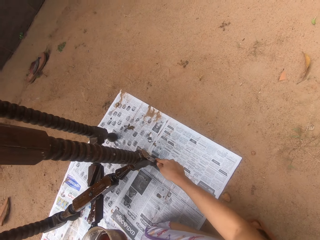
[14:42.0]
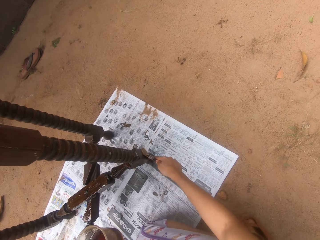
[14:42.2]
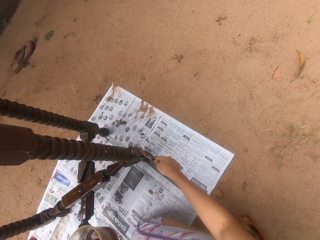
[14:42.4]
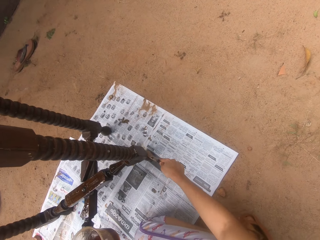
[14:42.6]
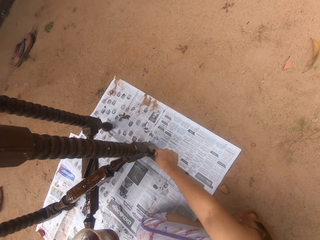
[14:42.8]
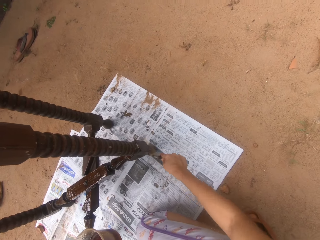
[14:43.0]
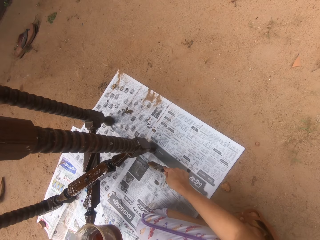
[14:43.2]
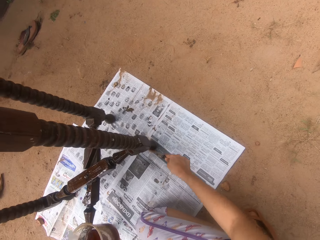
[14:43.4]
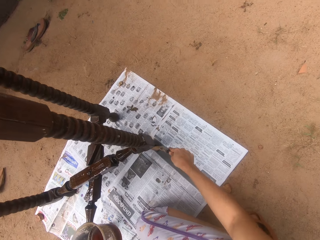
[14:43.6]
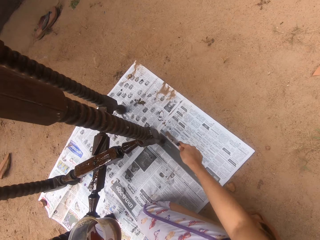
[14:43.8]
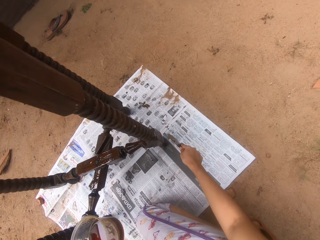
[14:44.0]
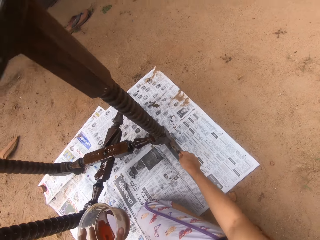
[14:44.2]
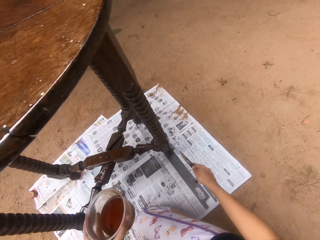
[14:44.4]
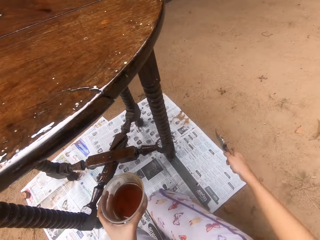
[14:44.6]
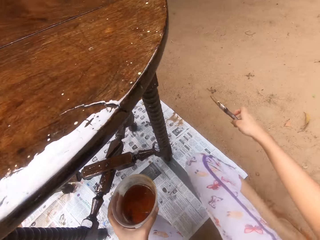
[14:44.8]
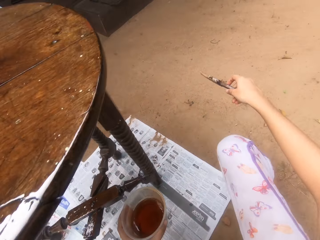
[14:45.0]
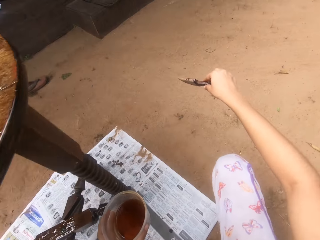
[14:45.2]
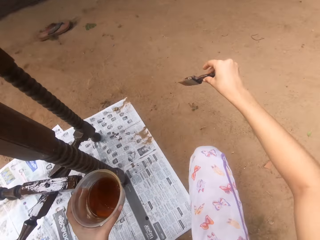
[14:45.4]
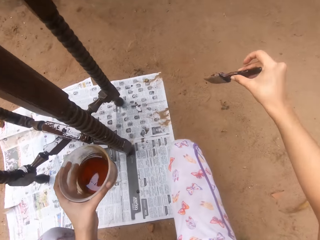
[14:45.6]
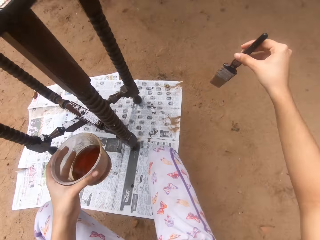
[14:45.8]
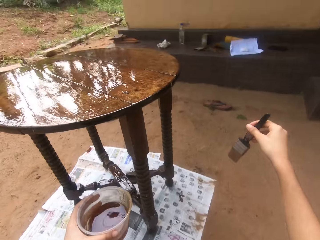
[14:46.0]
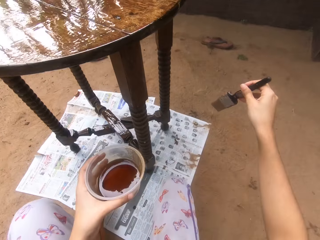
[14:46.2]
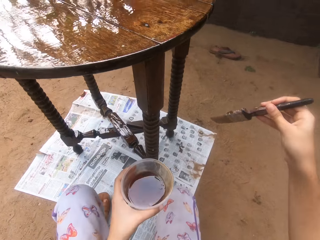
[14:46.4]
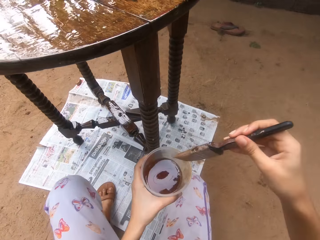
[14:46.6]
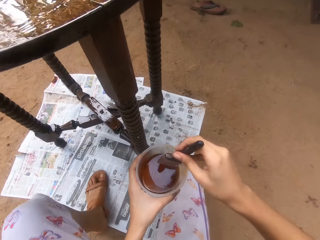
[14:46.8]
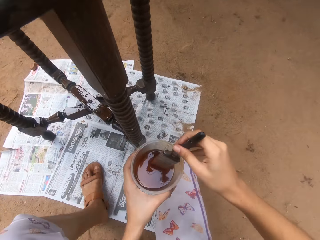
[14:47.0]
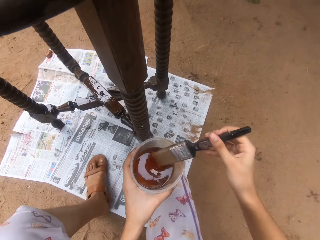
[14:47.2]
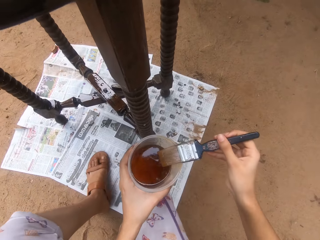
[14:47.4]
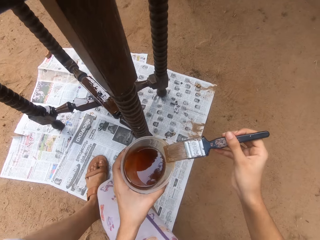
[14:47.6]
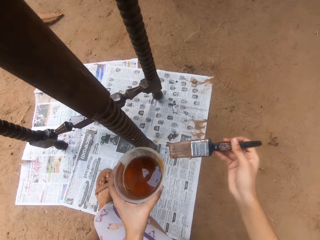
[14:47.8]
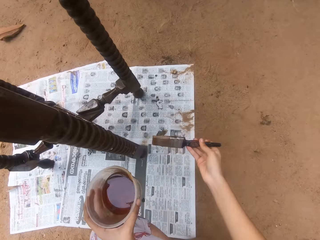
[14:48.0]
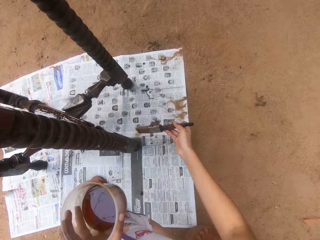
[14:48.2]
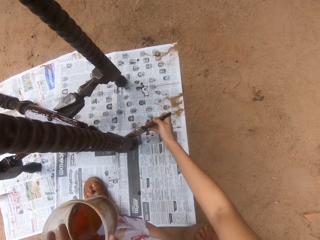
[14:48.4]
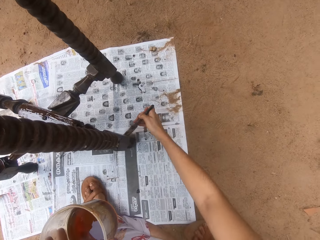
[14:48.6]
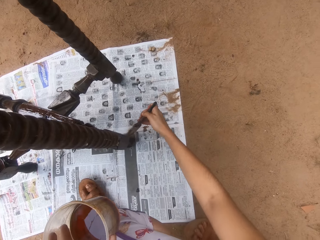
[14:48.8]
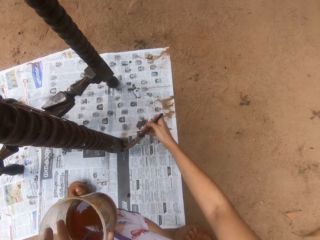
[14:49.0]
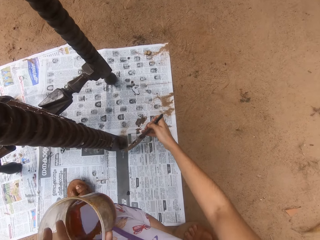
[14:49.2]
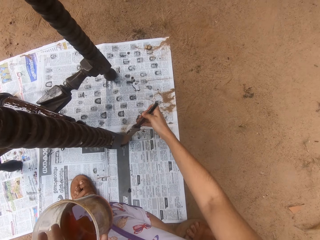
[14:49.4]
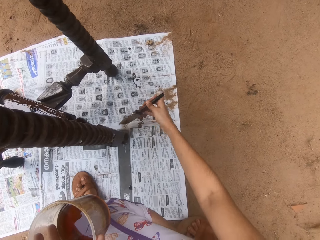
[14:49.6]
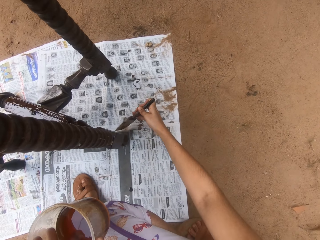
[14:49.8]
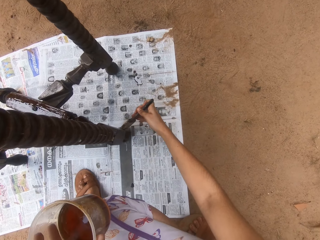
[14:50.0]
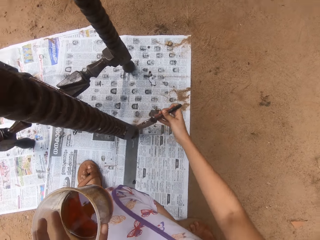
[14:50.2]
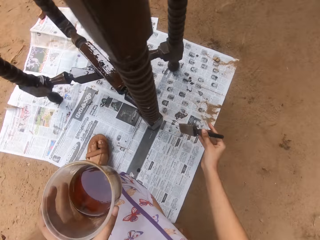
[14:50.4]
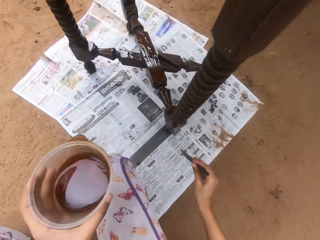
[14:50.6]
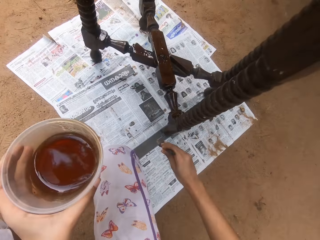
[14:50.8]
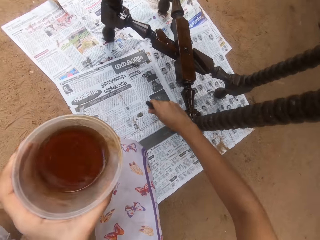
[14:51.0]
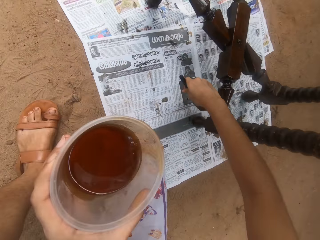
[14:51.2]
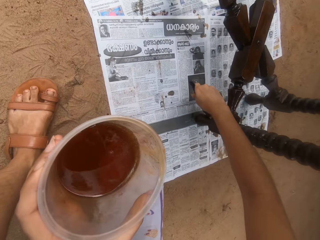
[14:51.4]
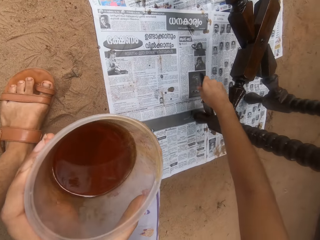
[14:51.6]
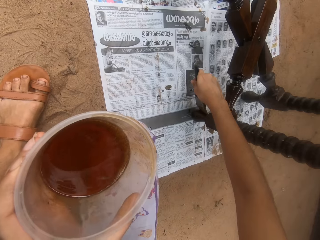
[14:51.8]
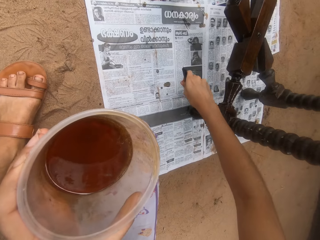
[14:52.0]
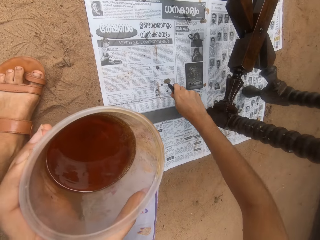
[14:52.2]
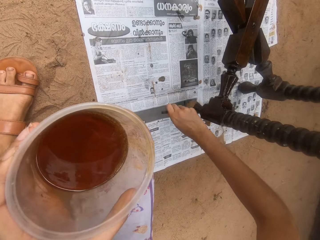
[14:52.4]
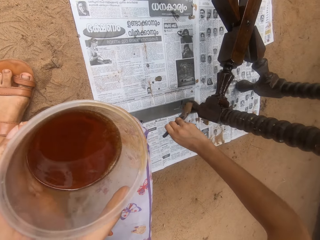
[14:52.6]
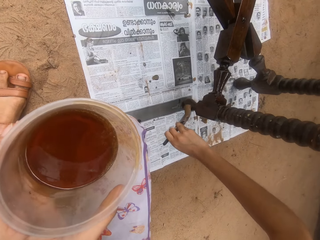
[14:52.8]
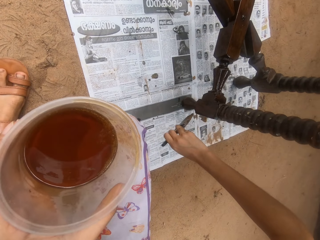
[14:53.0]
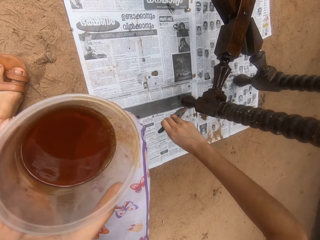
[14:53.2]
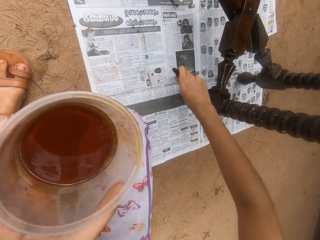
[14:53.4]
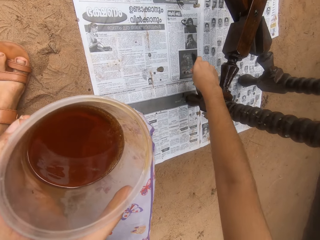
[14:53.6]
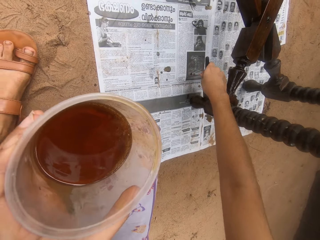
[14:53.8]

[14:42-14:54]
The camera wearer squats on the ground. He dips the paint brush in his right hand into the container of wood gloss paint in his left hand. He rubs the paint brush in his right hand on the container of wood gloss paint in his left hand. He paints the table on the ground with the paint brush in his right hand.

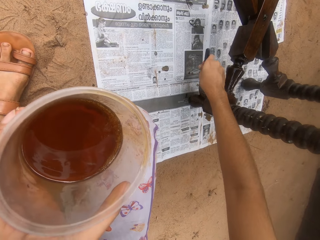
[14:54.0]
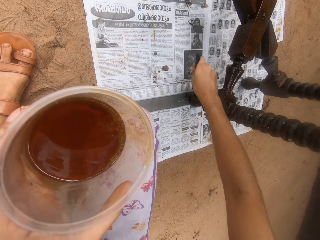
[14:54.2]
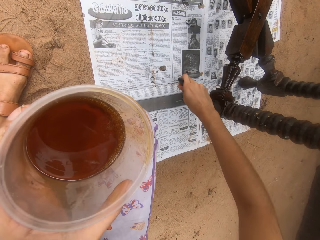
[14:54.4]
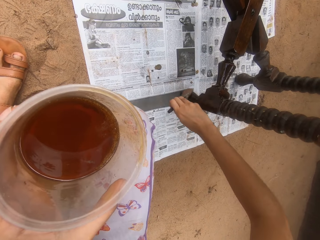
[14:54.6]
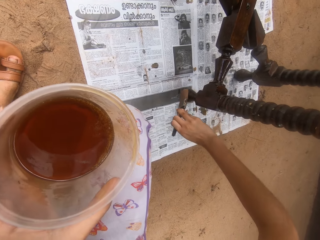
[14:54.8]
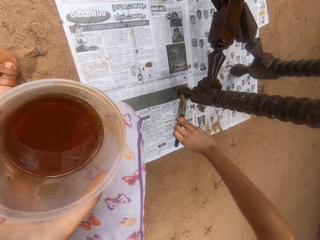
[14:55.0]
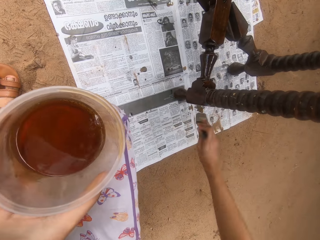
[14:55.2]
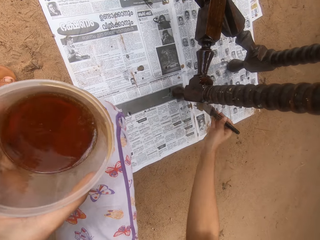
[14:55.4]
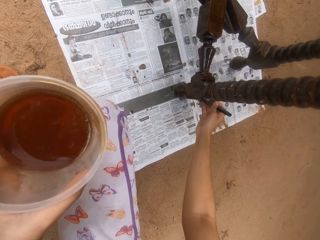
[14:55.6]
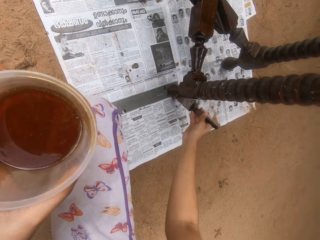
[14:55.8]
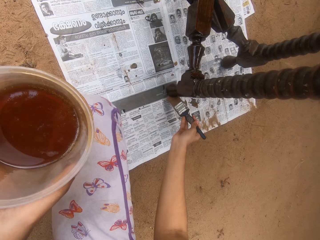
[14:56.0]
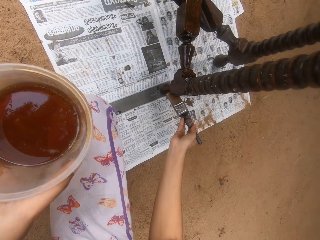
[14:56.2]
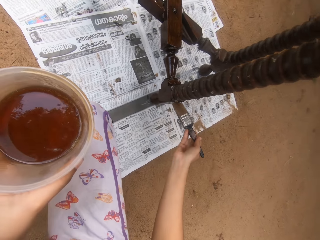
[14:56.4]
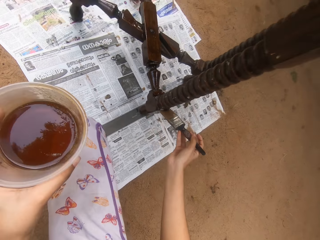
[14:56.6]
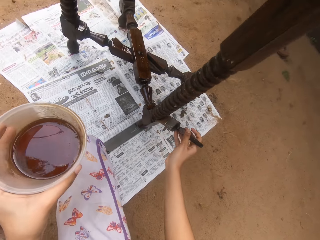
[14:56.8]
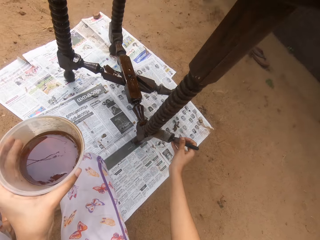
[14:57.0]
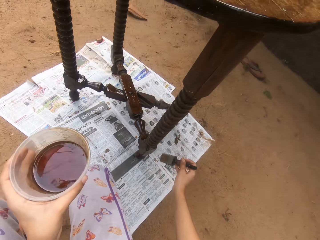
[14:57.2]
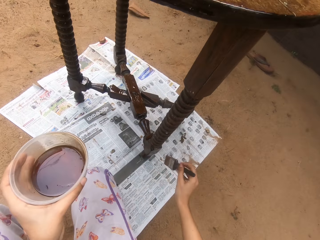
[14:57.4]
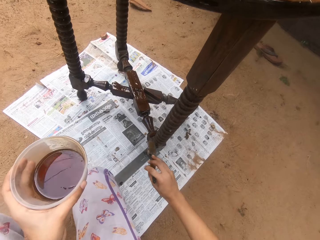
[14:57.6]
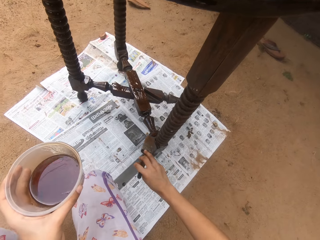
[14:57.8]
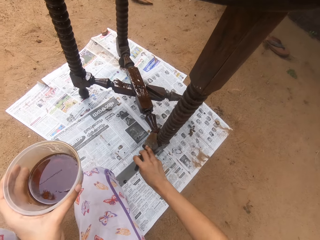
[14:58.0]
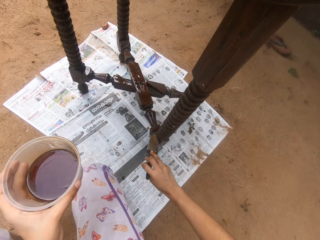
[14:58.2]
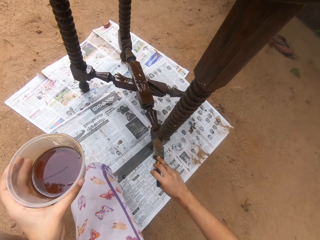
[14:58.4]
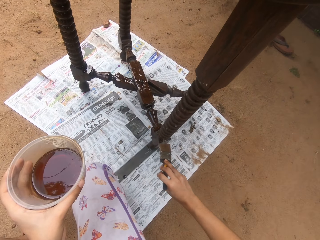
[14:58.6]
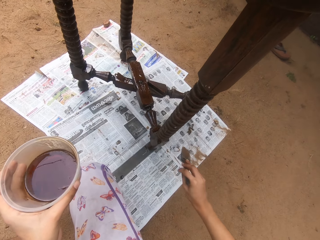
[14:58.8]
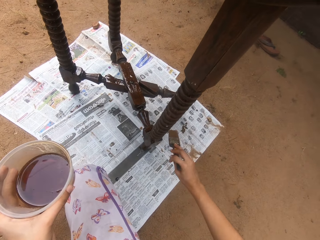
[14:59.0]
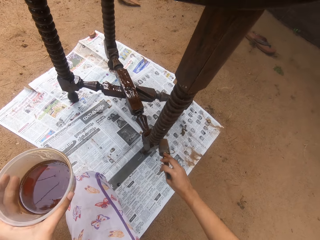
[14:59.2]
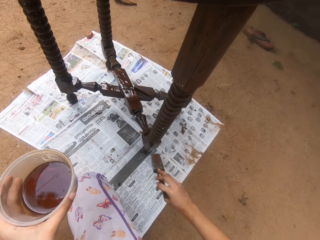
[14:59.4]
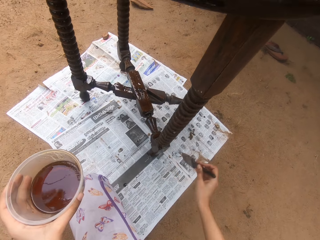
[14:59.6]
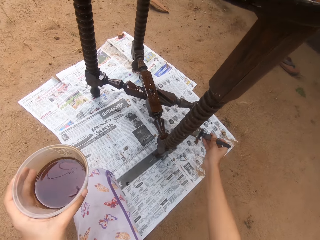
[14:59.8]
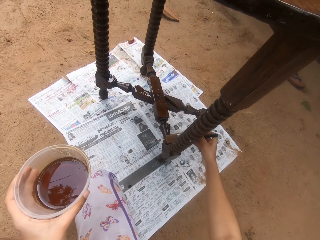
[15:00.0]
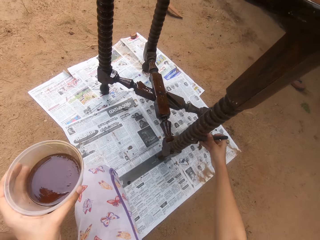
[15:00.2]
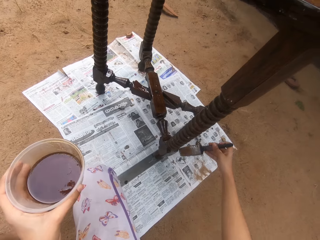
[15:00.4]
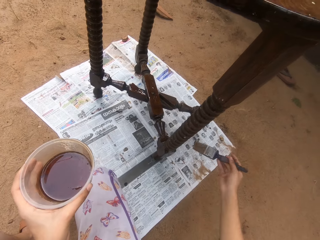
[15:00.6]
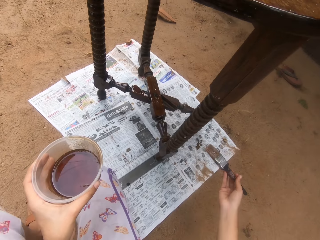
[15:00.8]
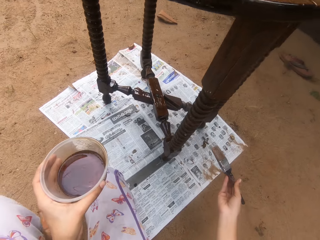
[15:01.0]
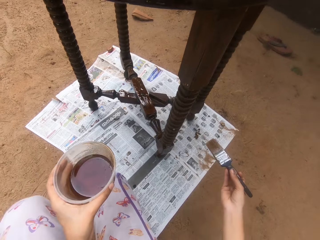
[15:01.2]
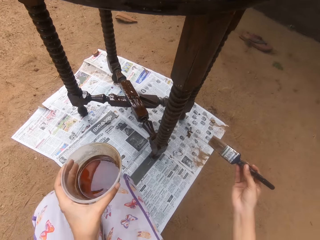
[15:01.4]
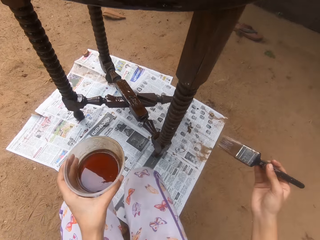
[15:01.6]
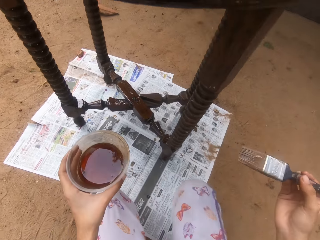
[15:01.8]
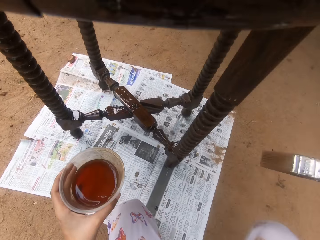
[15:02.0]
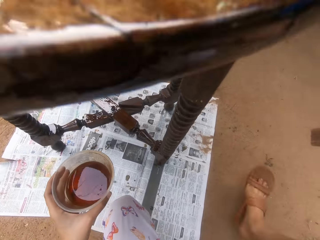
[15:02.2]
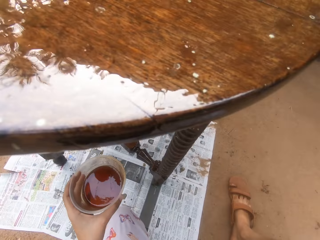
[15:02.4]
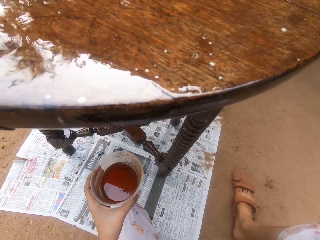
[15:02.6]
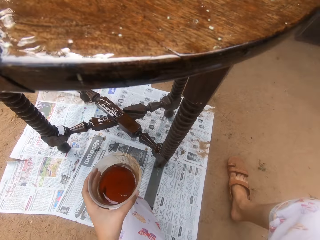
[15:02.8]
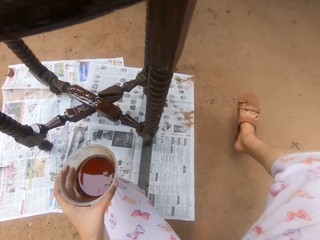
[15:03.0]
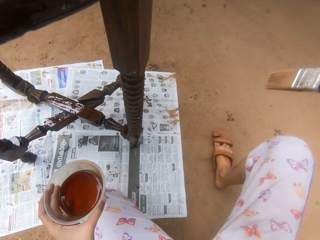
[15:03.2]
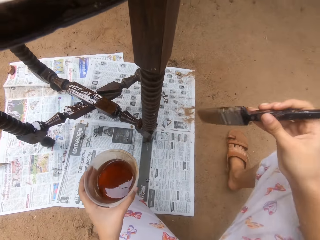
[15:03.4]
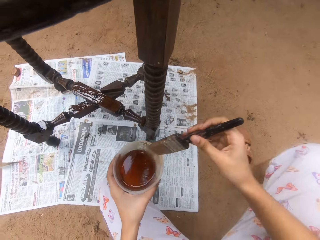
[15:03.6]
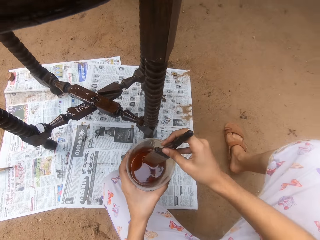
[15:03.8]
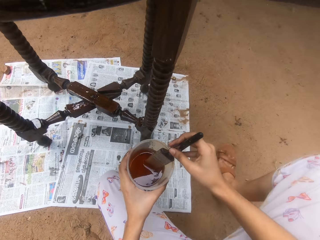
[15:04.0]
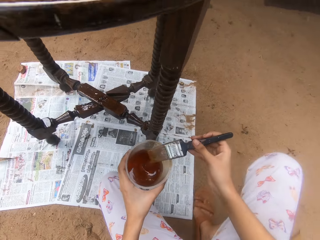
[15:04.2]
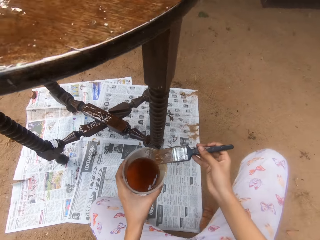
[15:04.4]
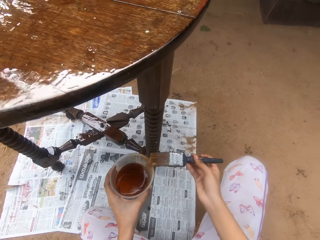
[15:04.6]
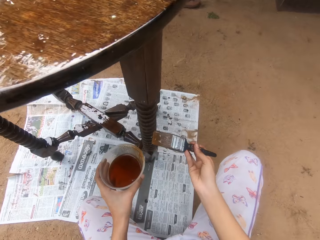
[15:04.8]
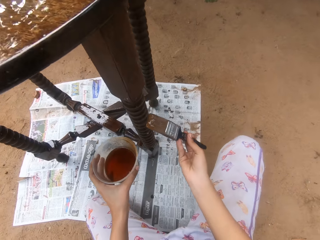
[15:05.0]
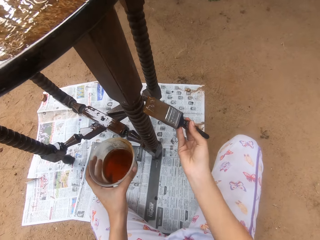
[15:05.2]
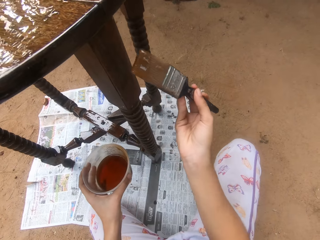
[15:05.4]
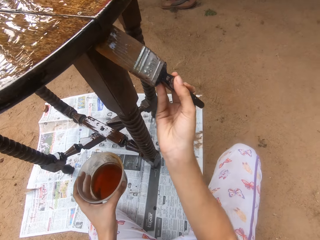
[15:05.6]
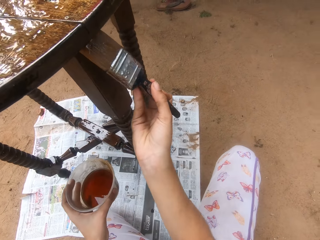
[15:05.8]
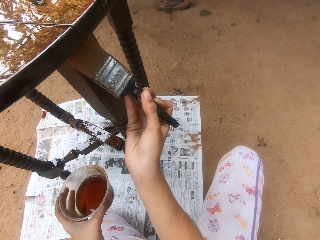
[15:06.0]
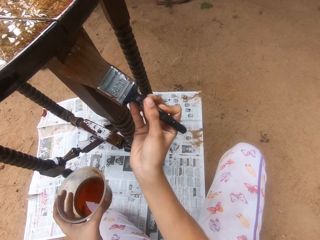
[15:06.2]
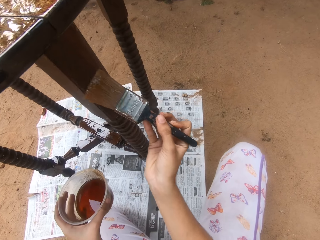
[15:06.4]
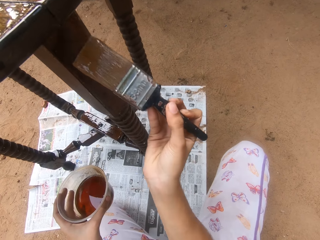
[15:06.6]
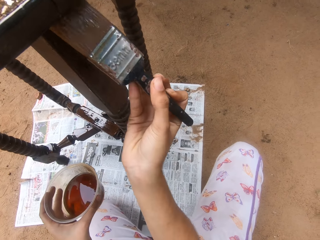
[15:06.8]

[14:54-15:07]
The camera wearer dips the paint brush in his right hand into the container of wood gloss paint in his left hand. He paints the table on the ground with the paint brush in his right hand.
